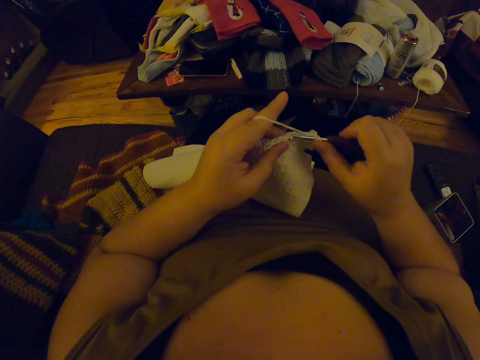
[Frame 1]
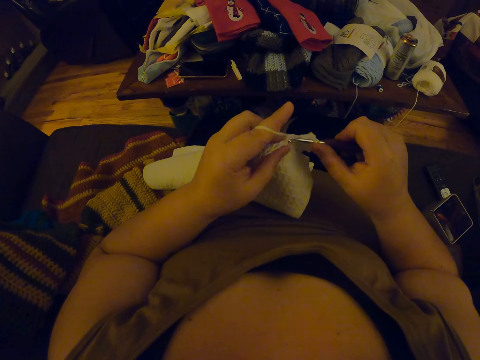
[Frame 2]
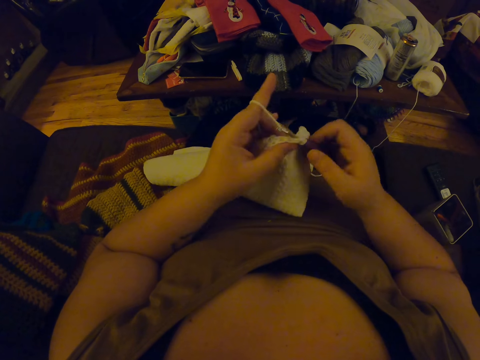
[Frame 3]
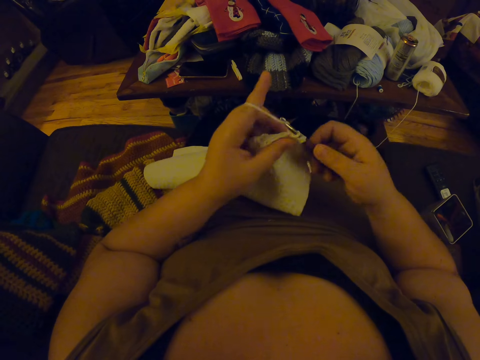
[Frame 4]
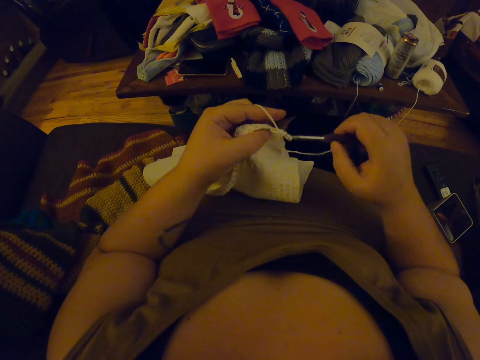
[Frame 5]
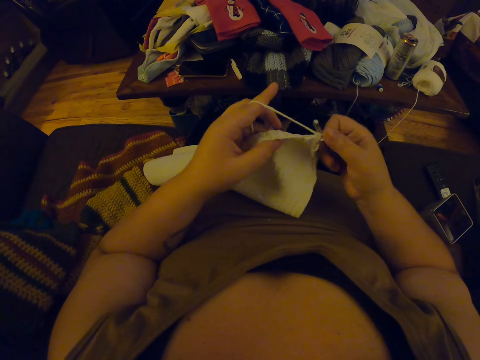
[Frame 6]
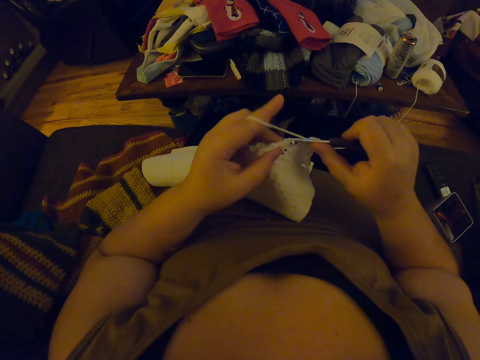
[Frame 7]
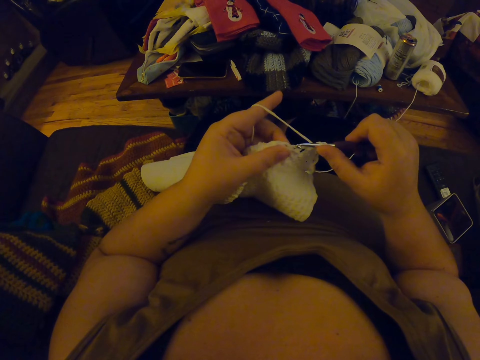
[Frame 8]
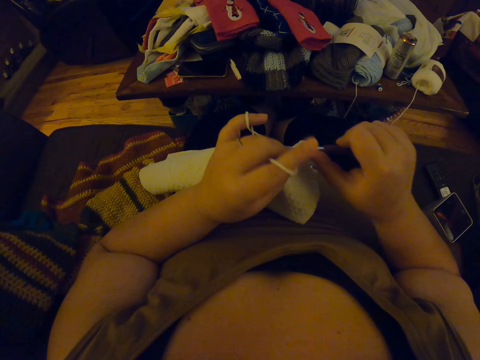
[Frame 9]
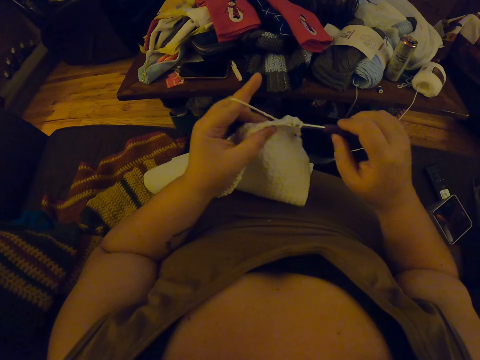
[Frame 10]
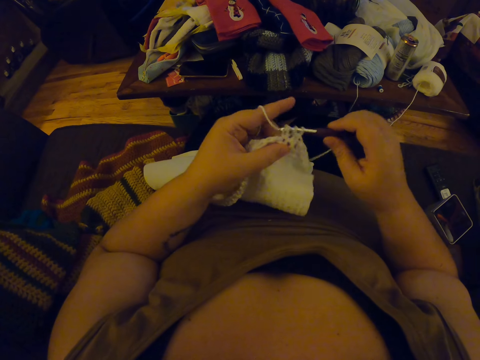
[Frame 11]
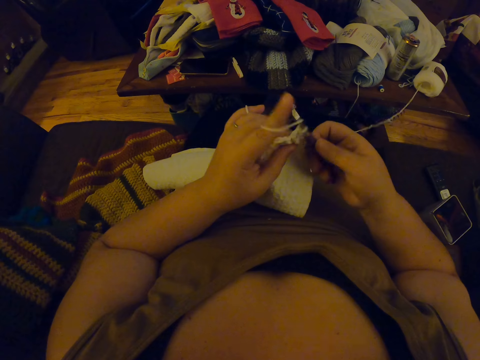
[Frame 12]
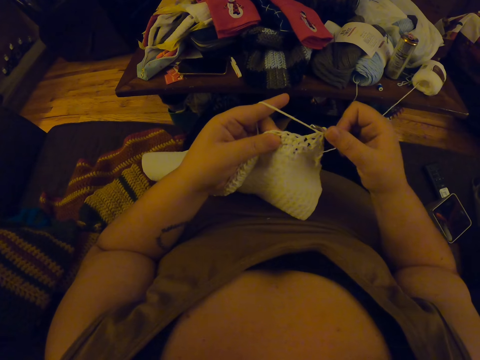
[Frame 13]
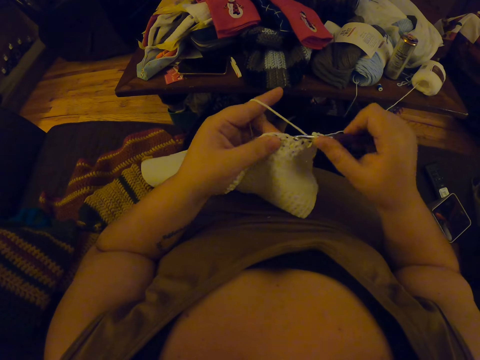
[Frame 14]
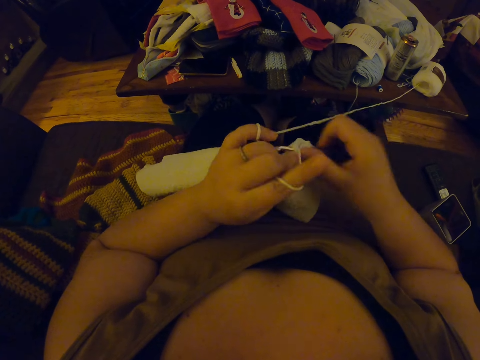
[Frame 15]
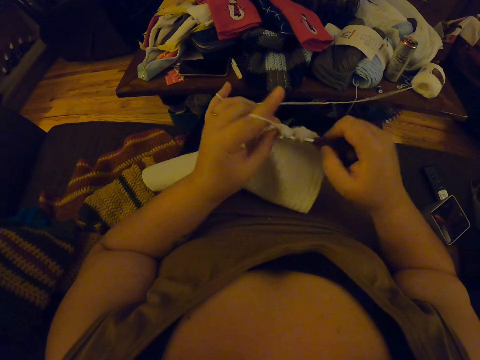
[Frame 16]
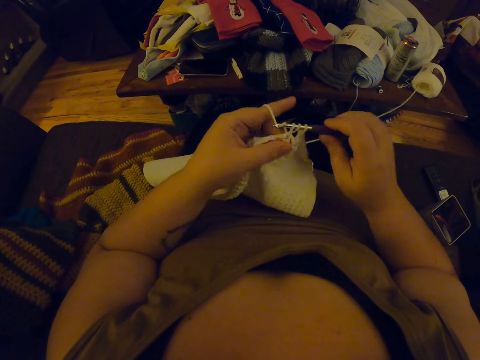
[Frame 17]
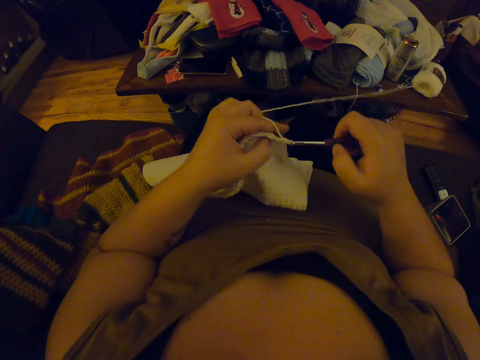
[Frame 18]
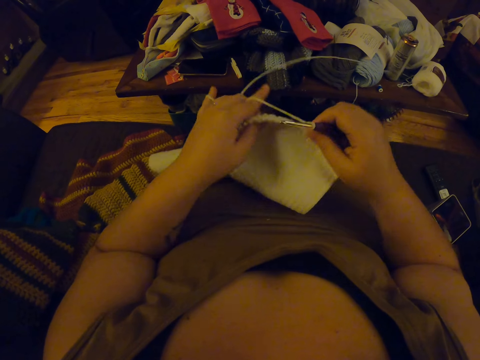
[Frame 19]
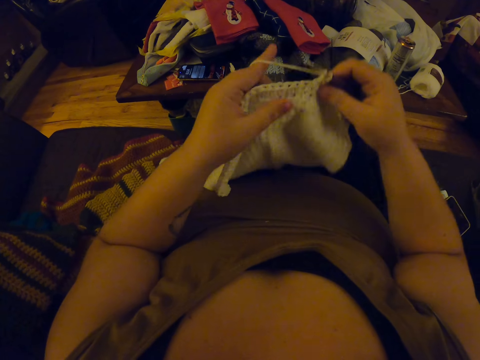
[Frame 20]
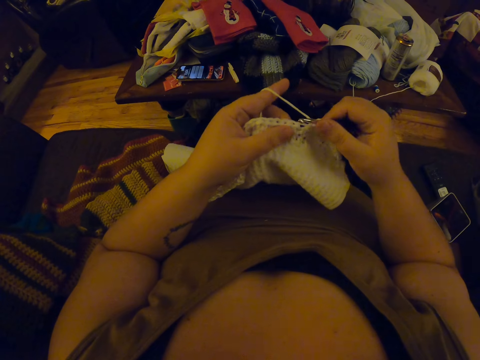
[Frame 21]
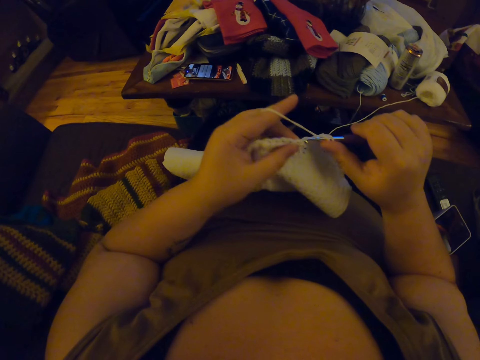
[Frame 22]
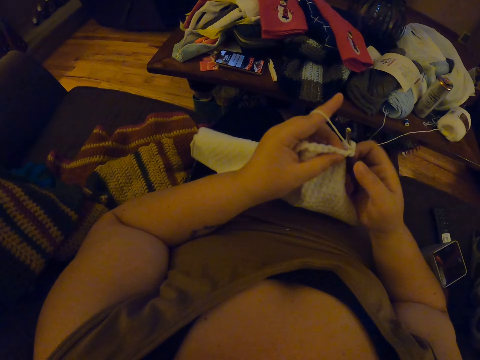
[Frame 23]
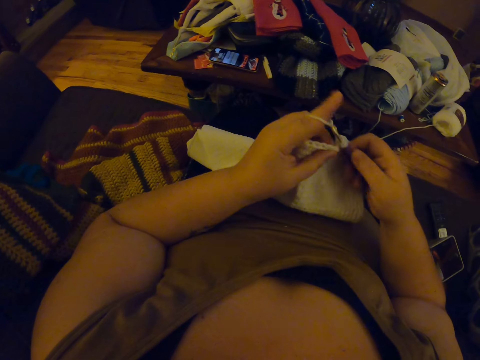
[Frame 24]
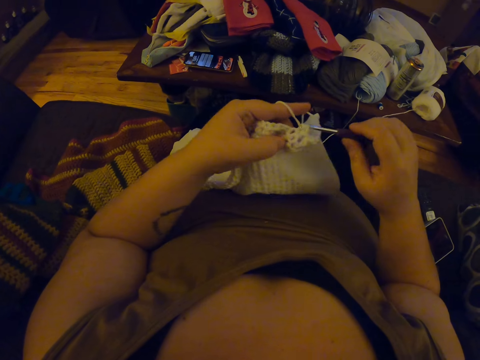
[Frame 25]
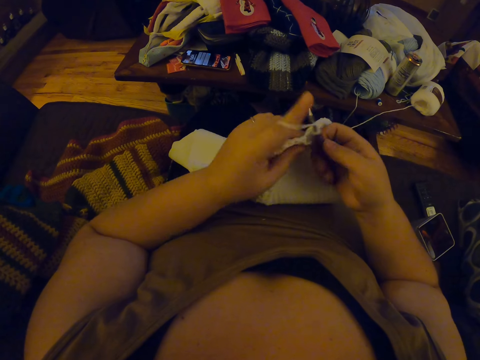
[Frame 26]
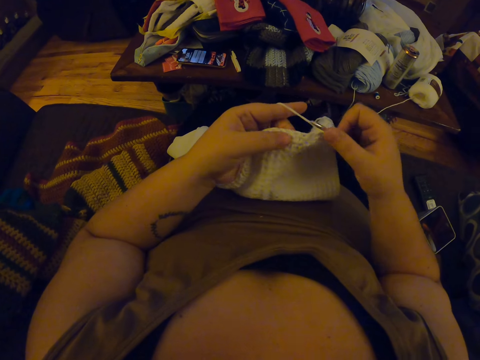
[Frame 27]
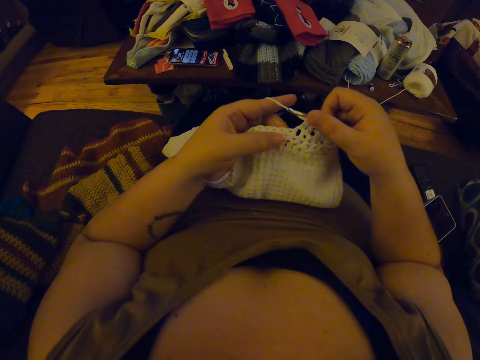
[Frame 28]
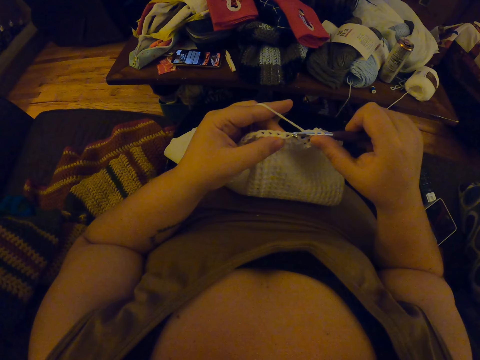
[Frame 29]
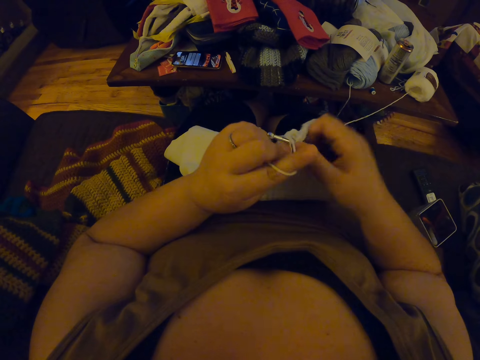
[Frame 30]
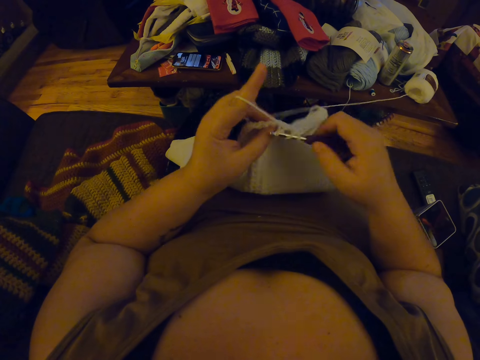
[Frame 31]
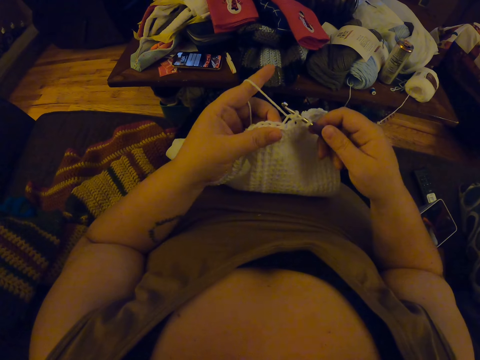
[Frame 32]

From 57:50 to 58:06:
The camera wearer aligns the fabric. They knit the fabric with a yarn using a crochet hook.

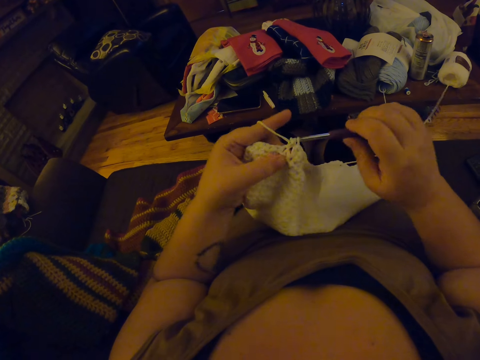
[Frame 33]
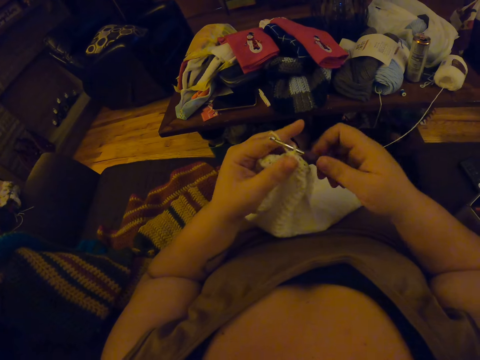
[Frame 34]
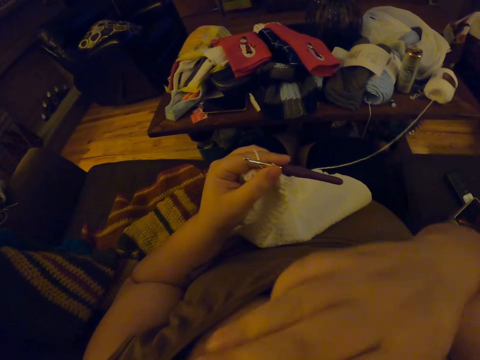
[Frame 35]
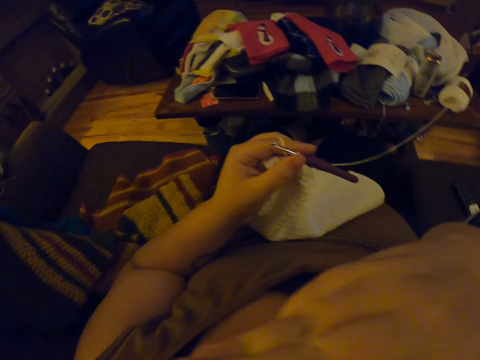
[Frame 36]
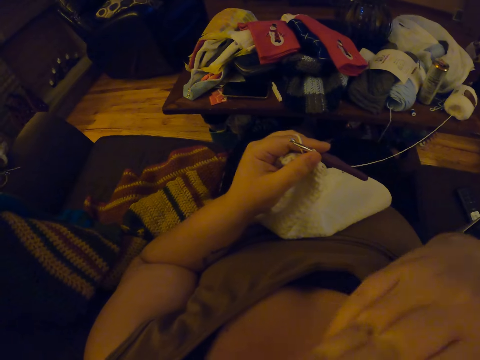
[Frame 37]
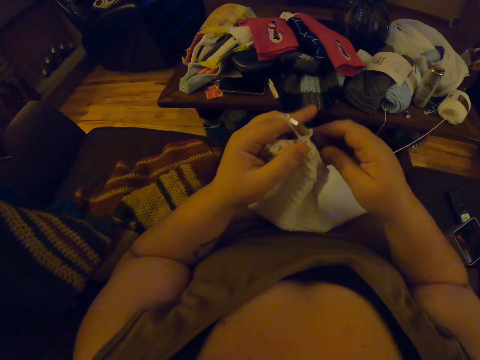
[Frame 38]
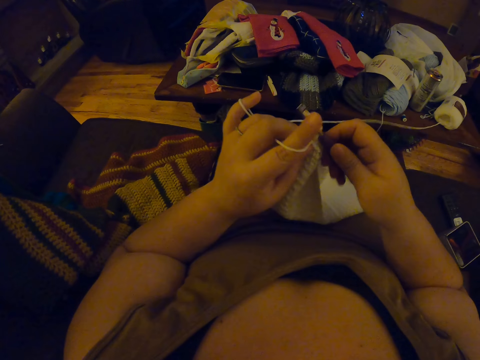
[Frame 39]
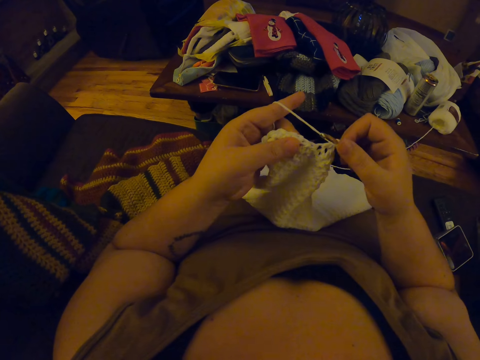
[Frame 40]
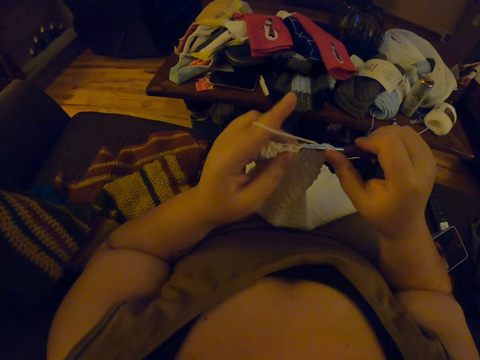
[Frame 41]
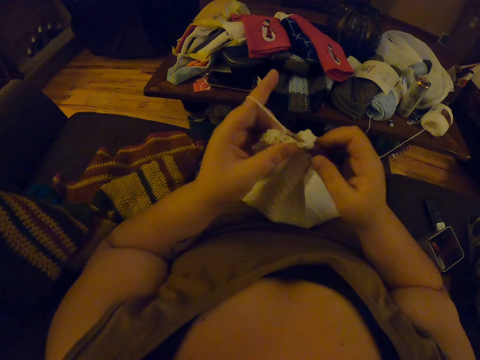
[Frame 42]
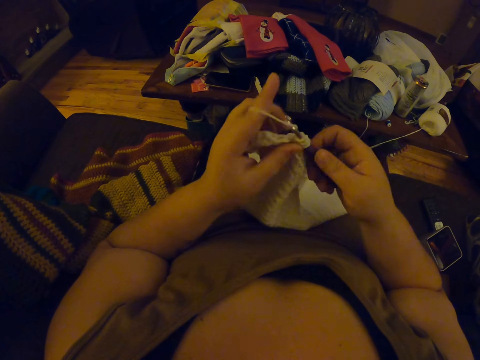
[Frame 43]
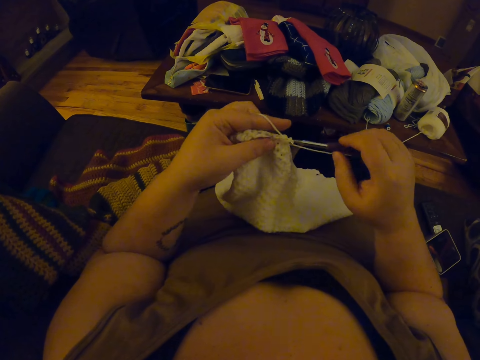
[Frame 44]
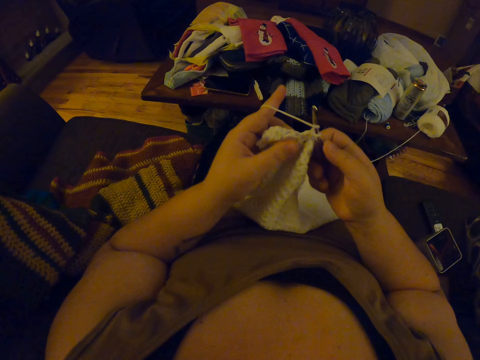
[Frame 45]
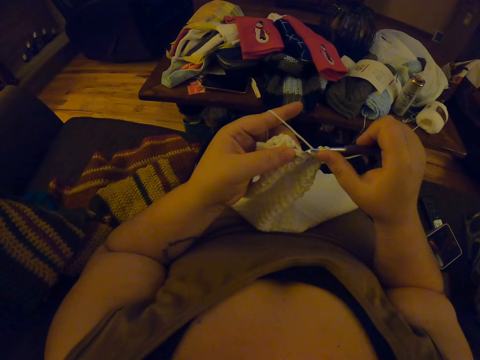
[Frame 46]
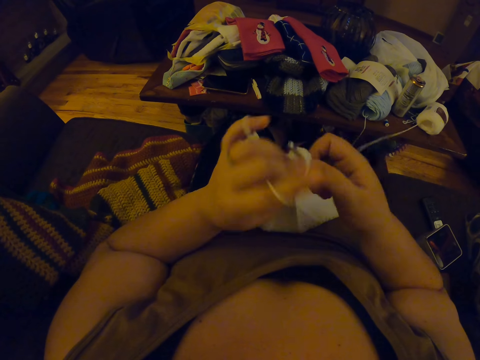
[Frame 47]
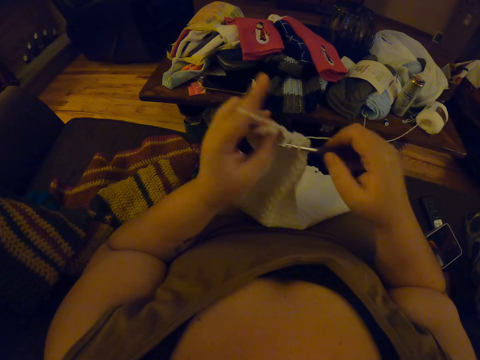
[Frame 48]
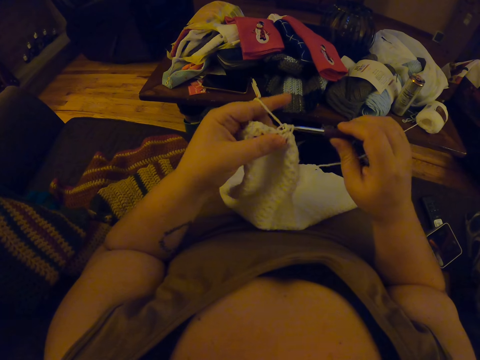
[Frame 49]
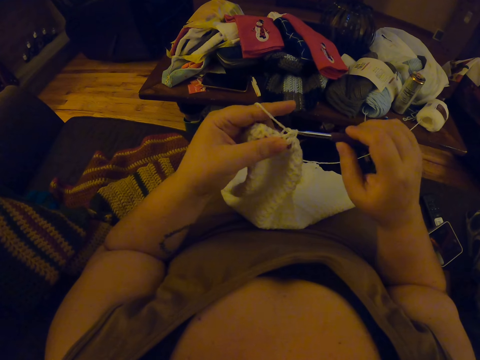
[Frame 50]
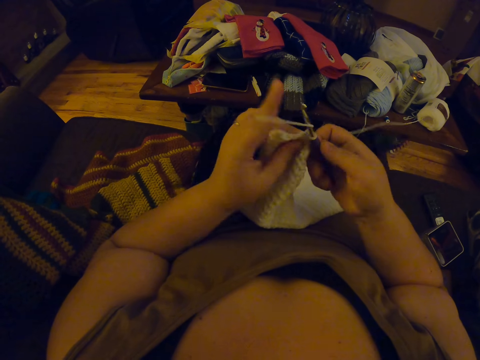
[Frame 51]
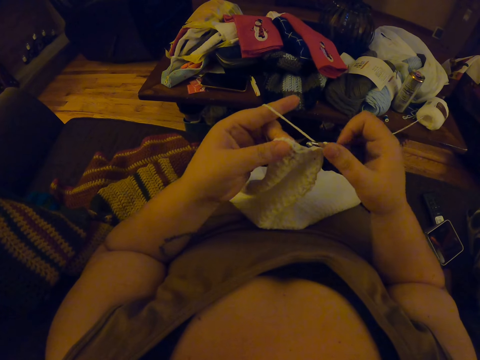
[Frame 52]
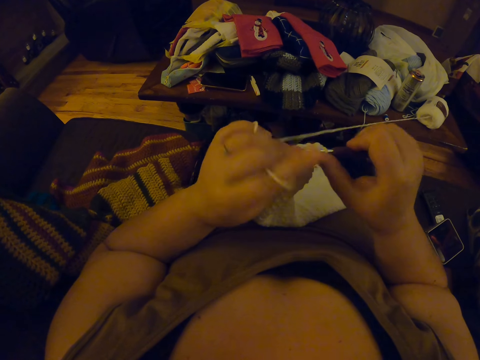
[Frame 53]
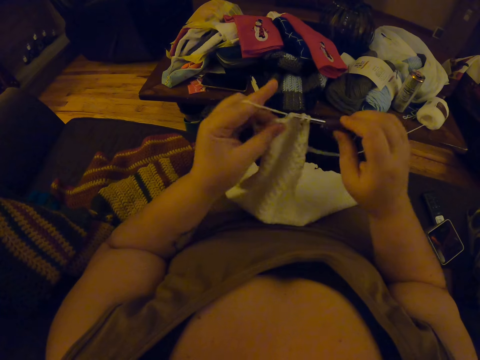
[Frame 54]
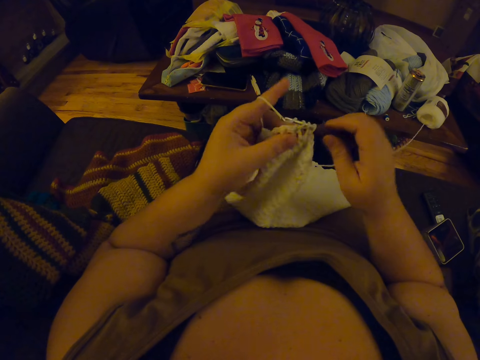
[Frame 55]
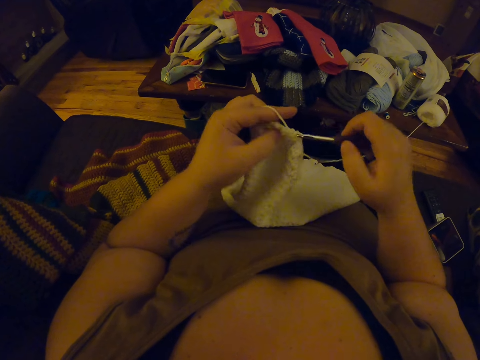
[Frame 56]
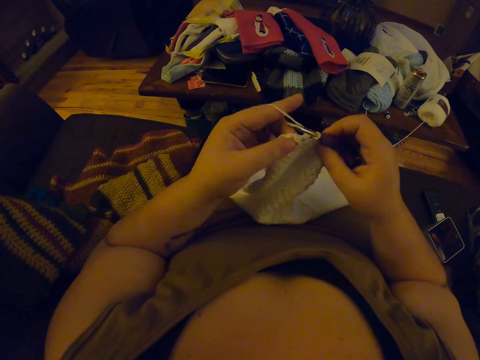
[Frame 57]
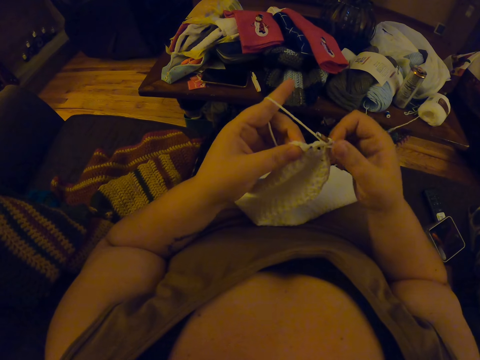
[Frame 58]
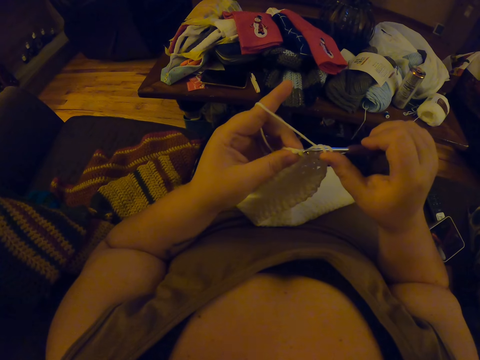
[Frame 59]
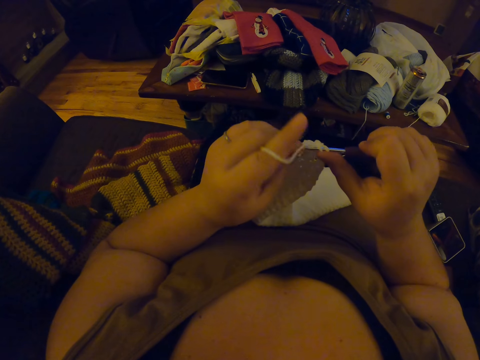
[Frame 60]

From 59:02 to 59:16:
The camera wearer touches her mouth. She continues to crochet.
